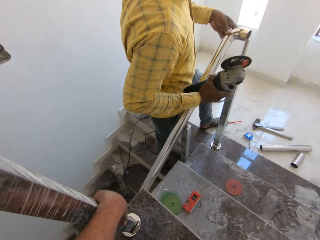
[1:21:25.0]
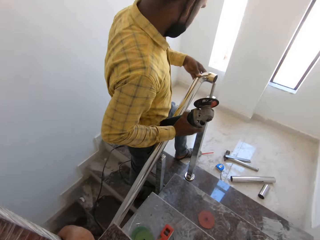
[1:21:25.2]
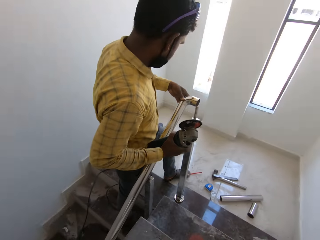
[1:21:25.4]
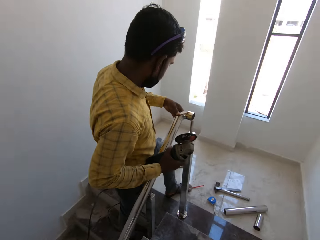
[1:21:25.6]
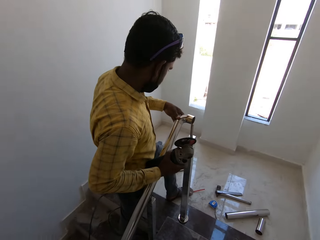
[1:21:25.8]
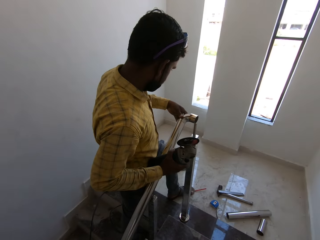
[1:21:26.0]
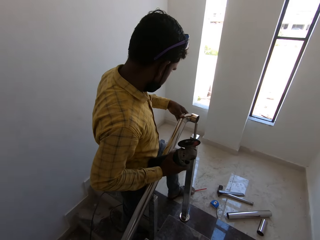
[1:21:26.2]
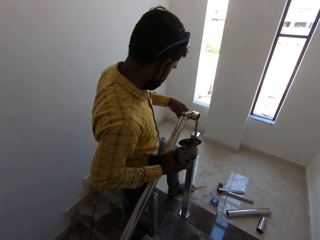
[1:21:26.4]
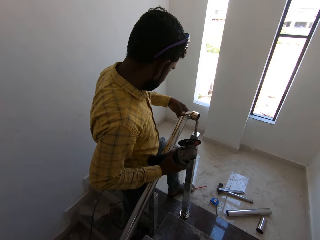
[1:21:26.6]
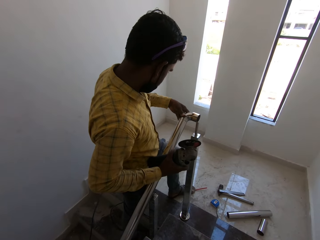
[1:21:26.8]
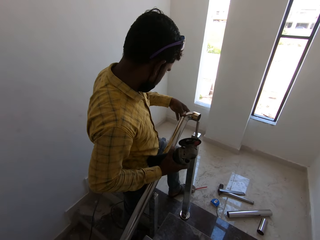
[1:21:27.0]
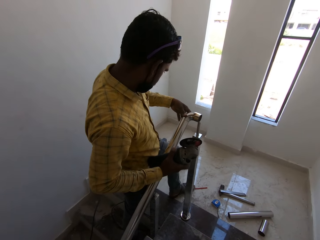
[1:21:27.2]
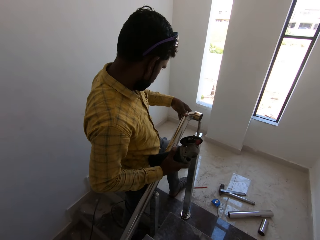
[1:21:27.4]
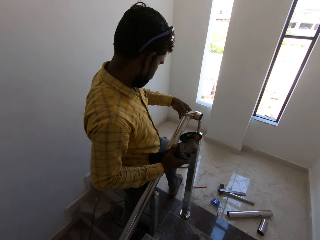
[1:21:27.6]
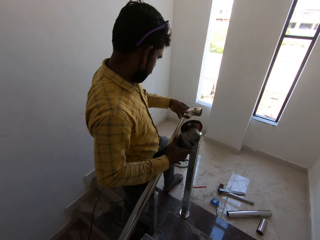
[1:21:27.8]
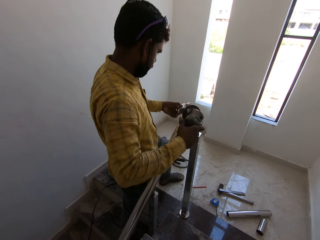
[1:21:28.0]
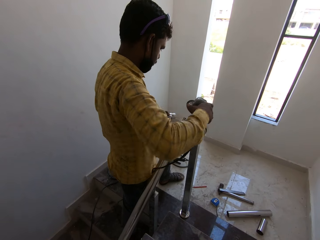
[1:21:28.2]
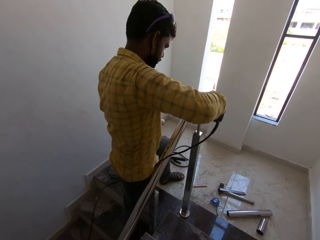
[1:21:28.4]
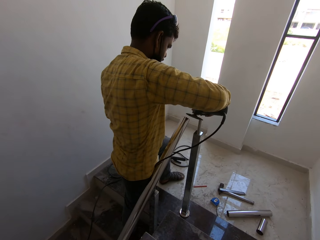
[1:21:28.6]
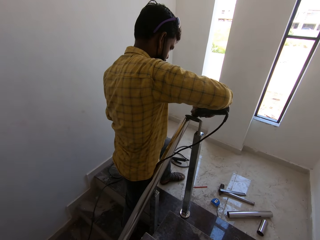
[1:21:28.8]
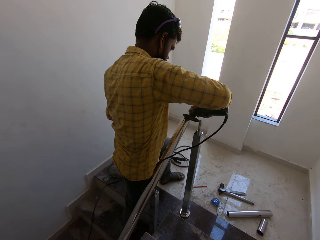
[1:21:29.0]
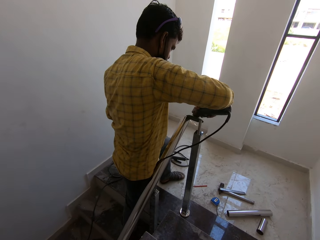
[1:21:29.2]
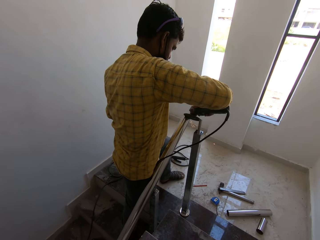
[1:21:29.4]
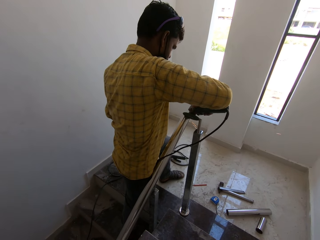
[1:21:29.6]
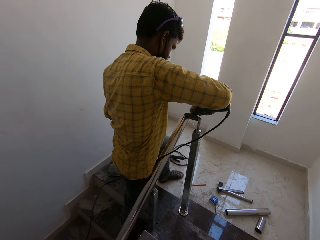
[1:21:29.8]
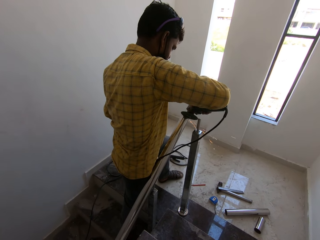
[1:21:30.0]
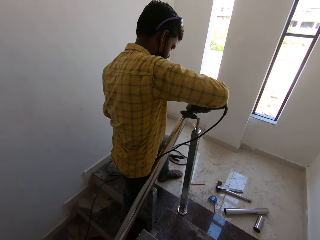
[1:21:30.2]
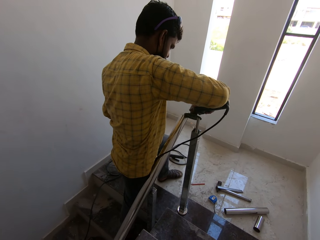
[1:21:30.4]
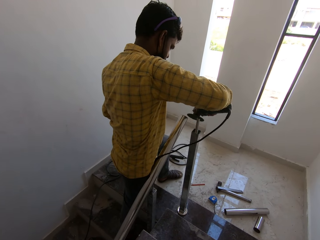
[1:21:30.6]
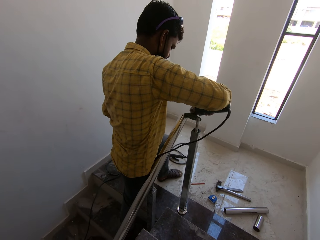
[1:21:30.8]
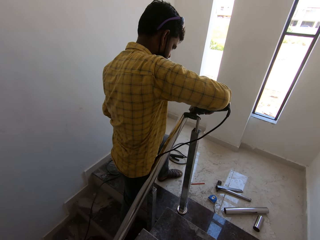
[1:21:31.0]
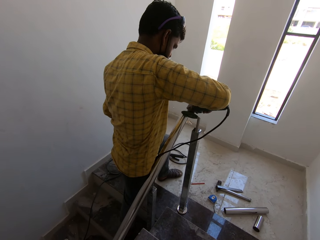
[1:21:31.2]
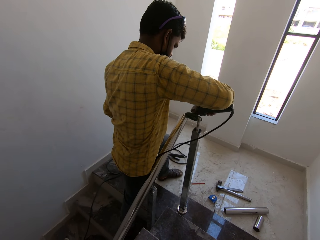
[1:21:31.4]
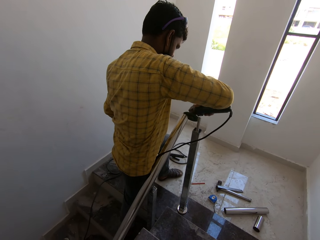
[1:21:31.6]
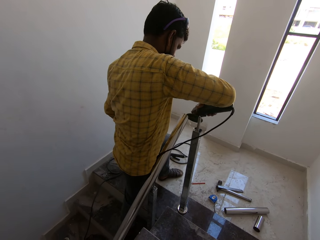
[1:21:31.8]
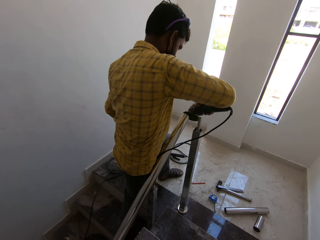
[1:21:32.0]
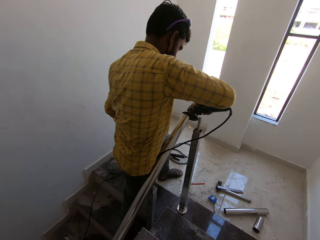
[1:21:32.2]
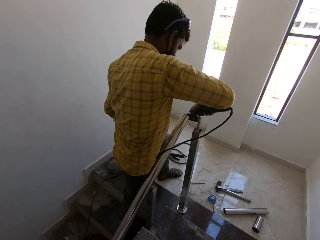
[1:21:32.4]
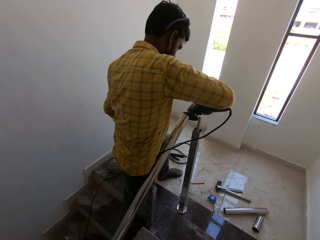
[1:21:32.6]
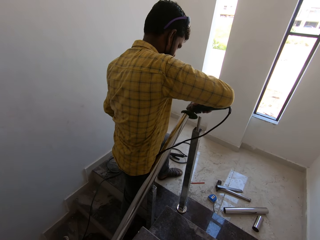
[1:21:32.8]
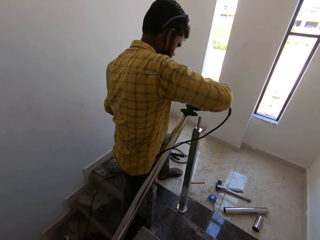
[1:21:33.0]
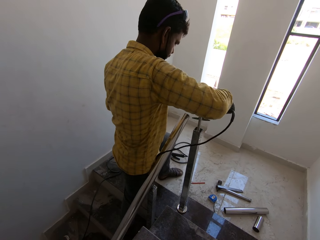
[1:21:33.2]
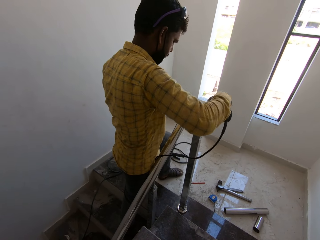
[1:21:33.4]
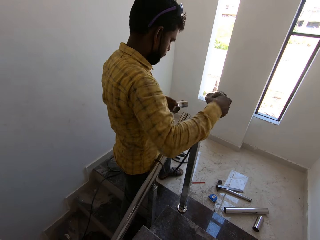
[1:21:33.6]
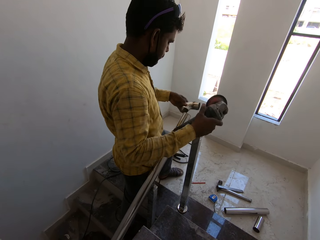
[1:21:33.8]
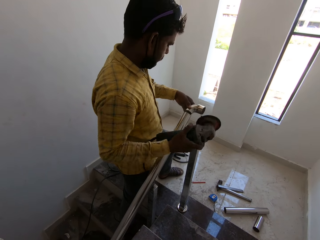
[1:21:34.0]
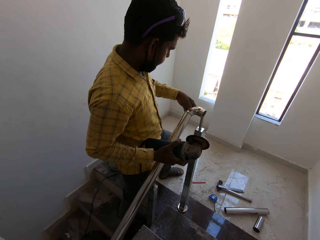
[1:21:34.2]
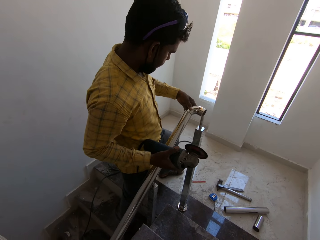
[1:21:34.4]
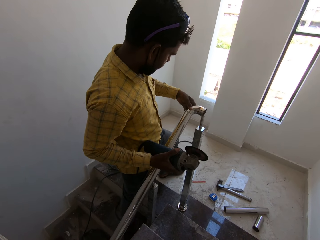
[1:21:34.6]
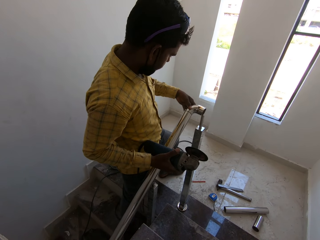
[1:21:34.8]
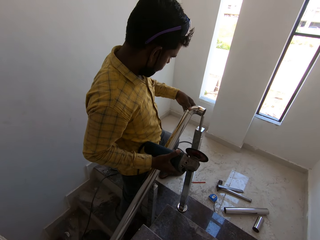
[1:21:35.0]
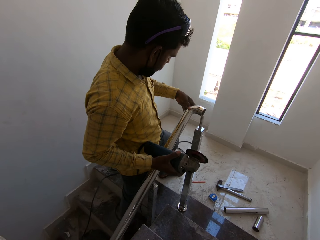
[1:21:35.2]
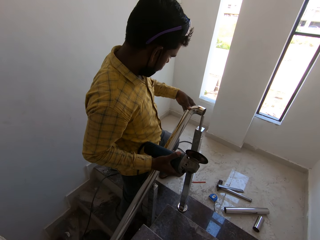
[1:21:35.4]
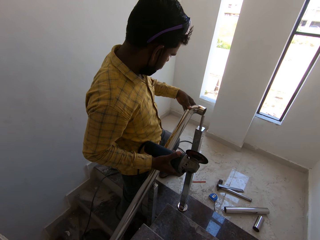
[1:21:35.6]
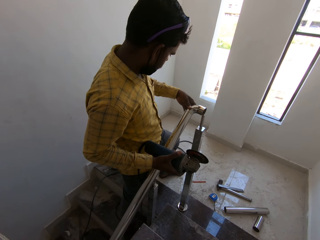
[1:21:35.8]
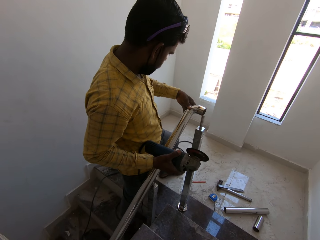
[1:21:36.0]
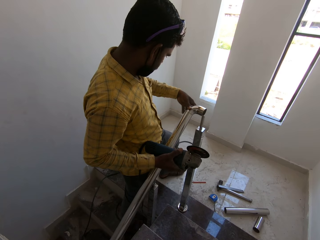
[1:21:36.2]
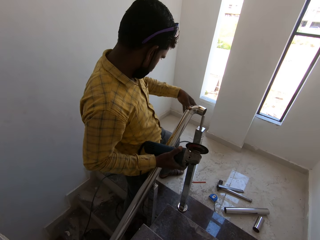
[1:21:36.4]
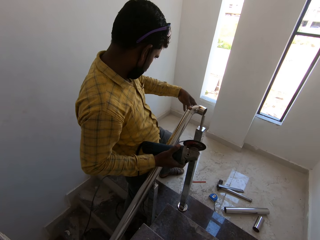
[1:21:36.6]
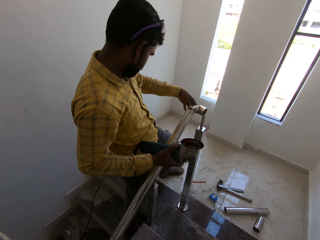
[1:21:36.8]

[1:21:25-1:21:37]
A man removes the piece of metal. The man grinds the stainless steel pipe of the stair railing with the angular grinder in his right hand. The man fits the stainless steel elbow in his left hand to the stainless steel pipe of the stair railing. The man tests the piece of metal.

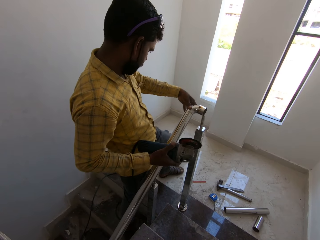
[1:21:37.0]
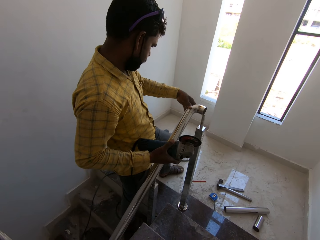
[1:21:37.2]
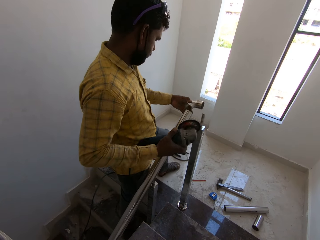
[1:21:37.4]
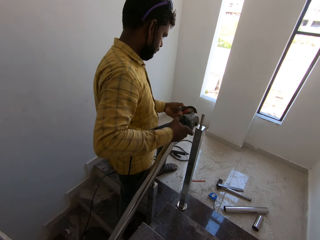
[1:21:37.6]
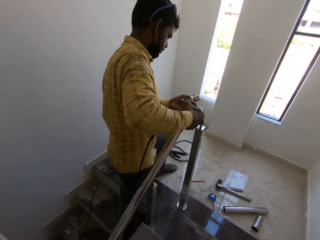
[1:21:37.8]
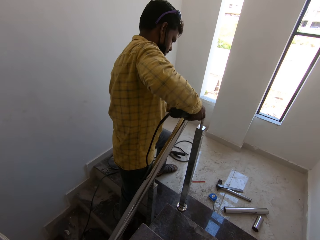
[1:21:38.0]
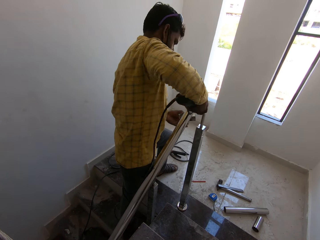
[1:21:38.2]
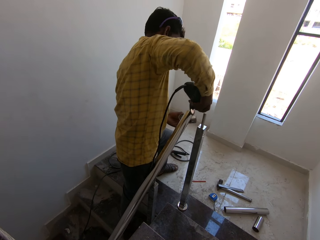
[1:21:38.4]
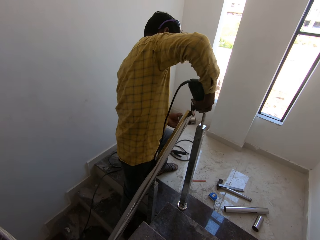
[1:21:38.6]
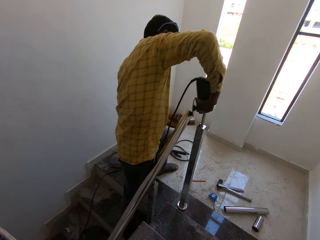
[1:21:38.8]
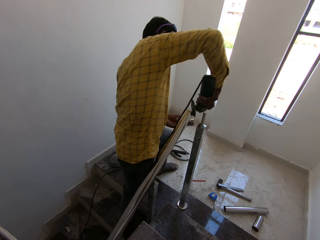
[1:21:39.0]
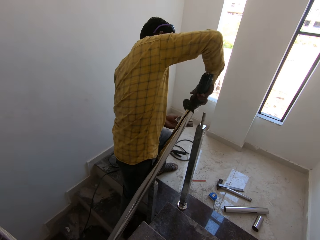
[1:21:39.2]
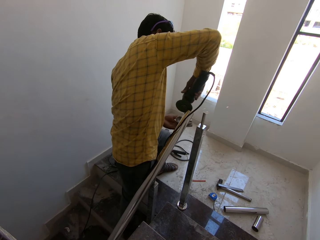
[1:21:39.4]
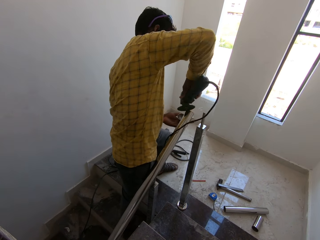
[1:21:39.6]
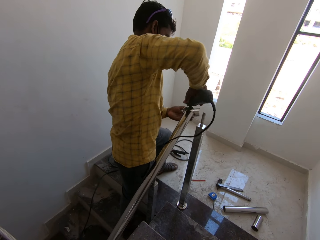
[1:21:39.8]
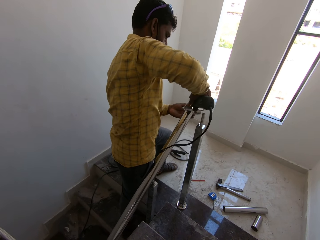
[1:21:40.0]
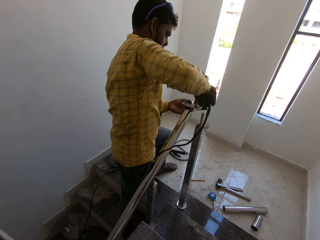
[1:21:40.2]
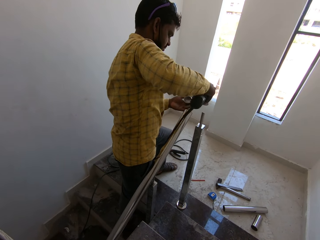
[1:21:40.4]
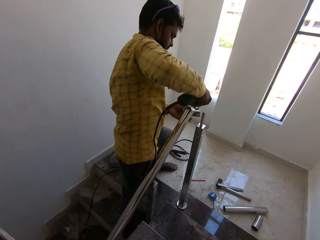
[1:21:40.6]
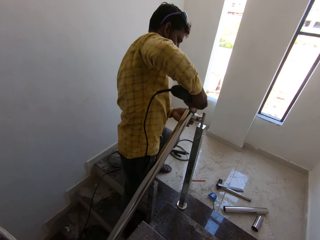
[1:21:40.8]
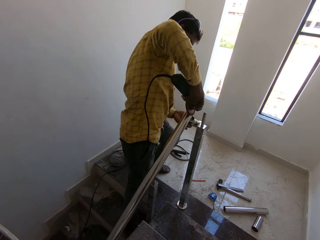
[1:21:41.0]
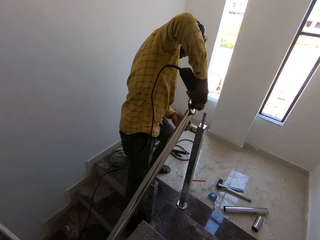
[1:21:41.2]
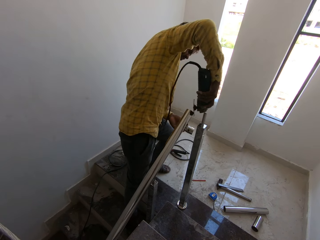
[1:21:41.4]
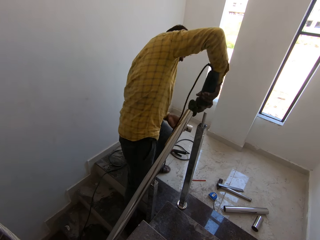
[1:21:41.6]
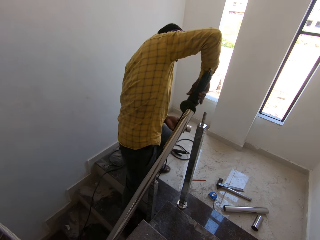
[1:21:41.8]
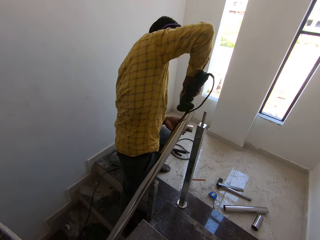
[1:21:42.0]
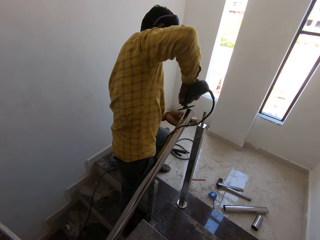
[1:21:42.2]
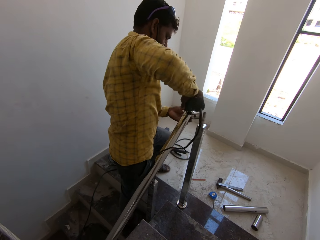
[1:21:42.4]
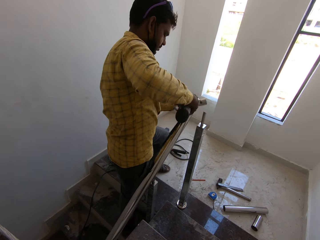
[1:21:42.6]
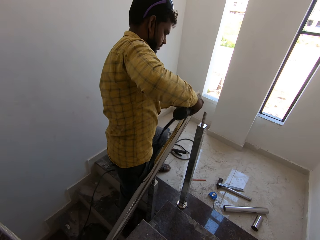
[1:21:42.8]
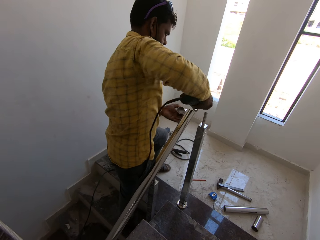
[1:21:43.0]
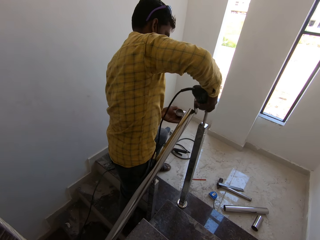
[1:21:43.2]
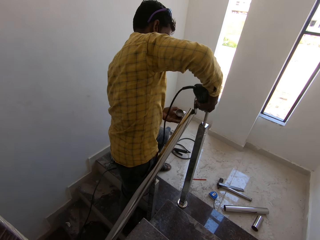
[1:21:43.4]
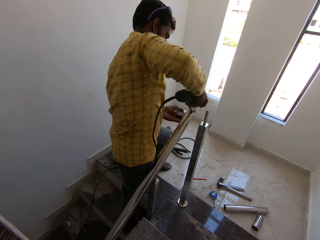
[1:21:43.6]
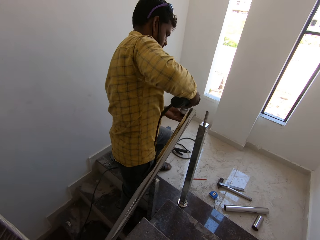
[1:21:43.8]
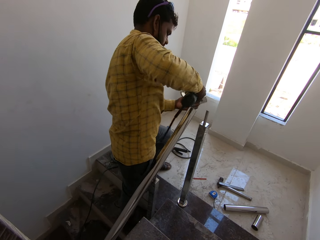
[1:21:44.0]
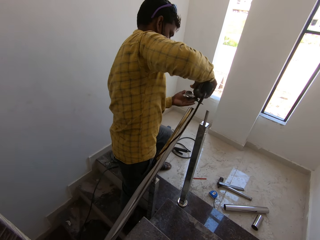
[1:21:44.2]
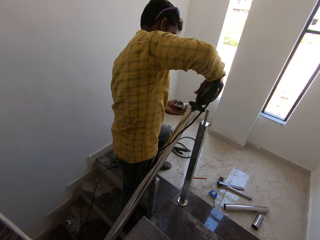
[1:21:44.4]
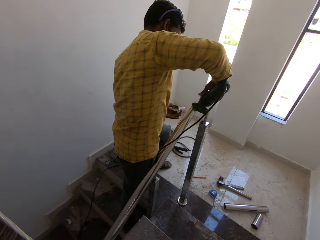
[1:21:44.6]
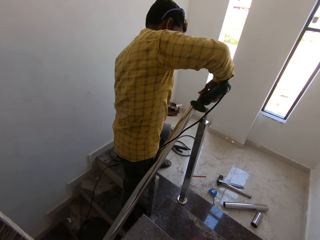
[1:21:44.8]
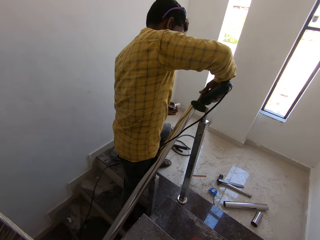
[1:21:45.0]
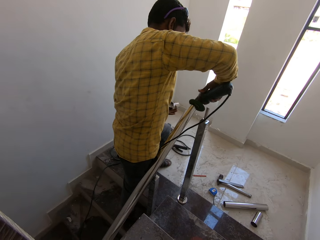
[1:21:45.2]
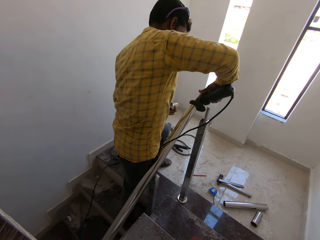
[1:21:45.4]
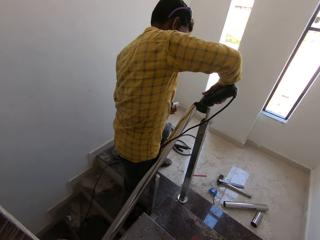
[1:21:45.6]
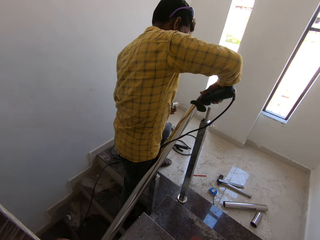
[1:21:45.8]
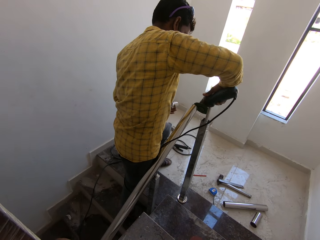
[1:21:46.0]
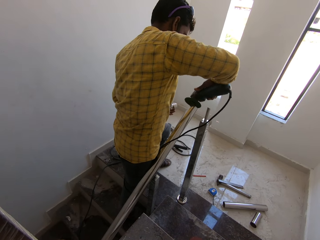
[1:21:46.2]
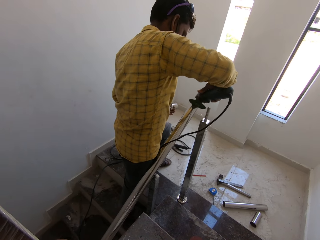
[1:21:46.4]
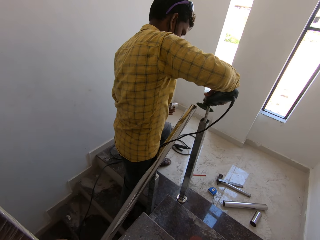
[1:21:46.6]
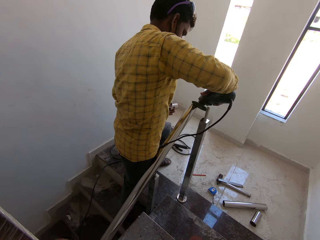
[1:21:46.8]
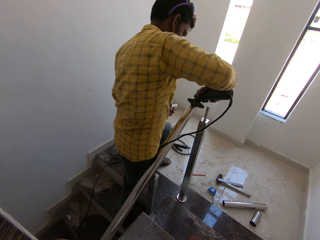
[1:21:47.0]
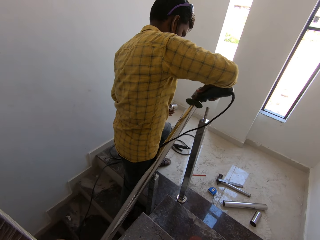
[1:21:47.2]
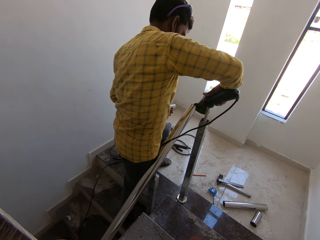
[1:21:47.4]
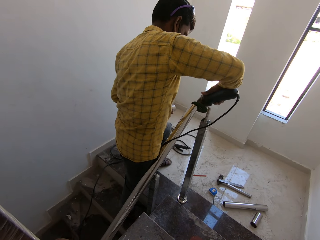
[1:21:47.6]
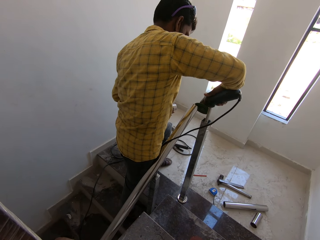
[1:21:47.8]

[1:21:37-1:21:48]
A man removes the piece of metal. The man grinds the stainless steel pipe of the stair railing with the angular grinder in his right hand.
